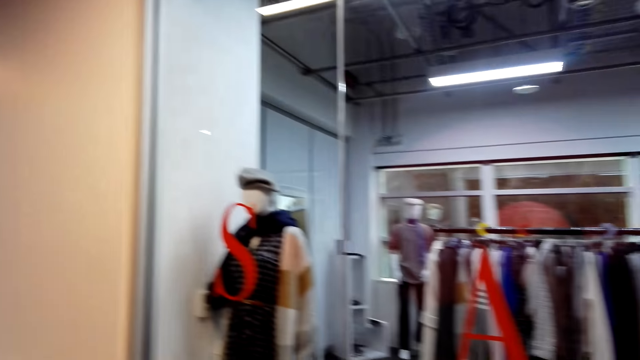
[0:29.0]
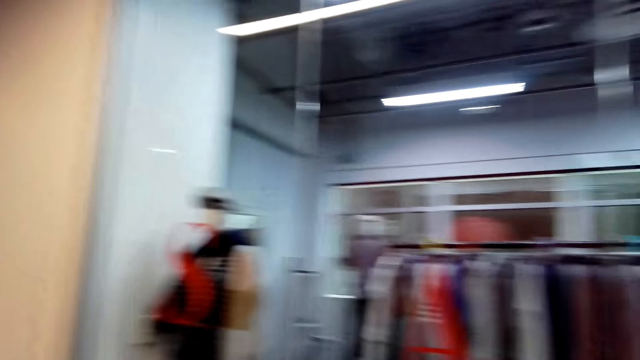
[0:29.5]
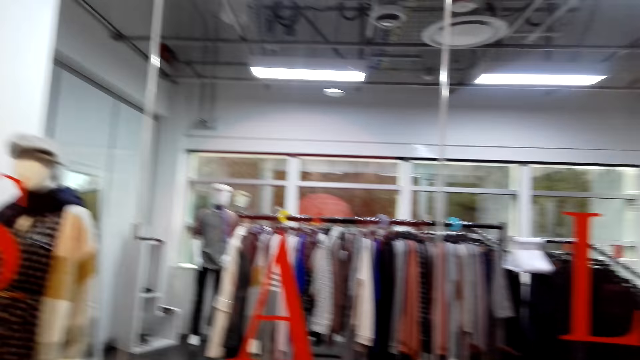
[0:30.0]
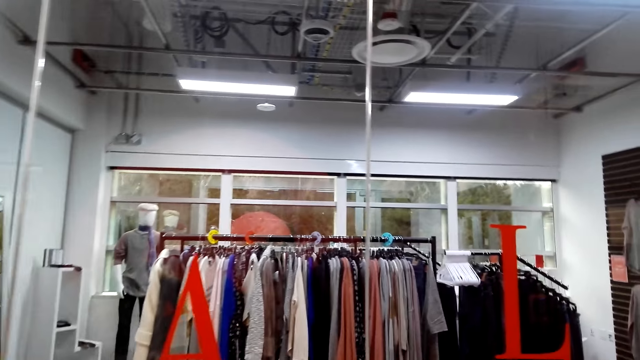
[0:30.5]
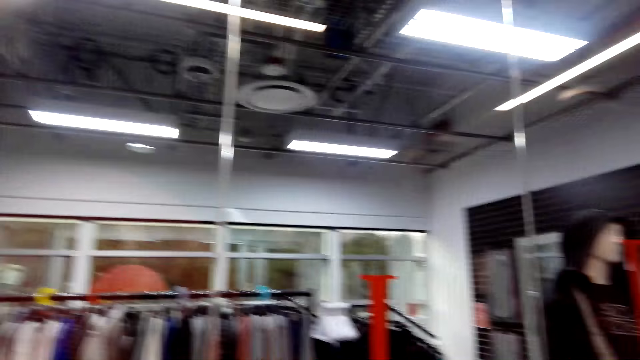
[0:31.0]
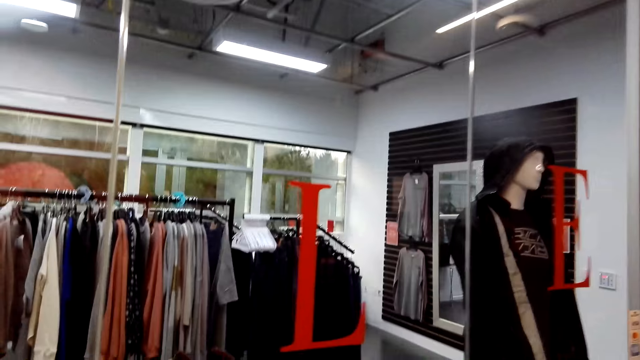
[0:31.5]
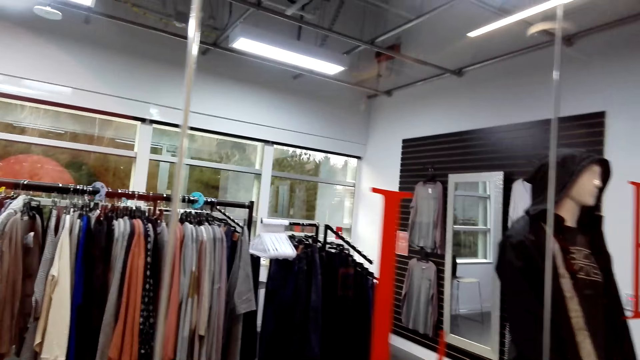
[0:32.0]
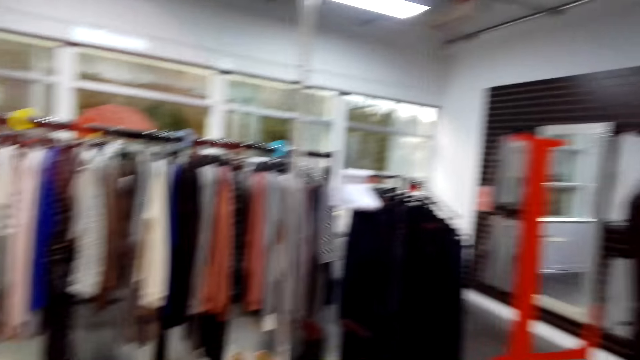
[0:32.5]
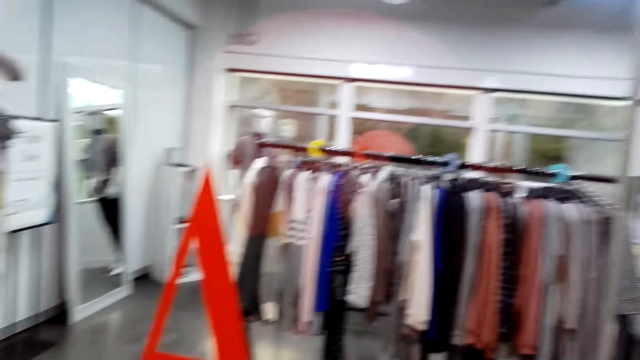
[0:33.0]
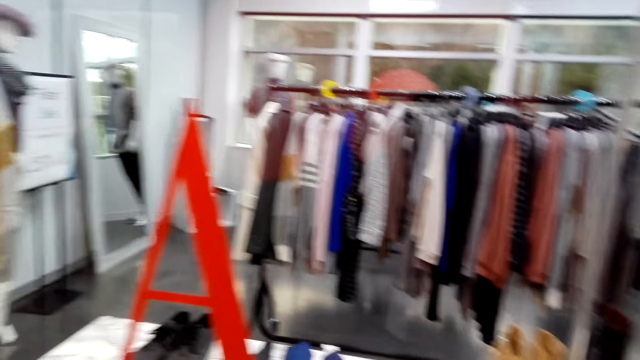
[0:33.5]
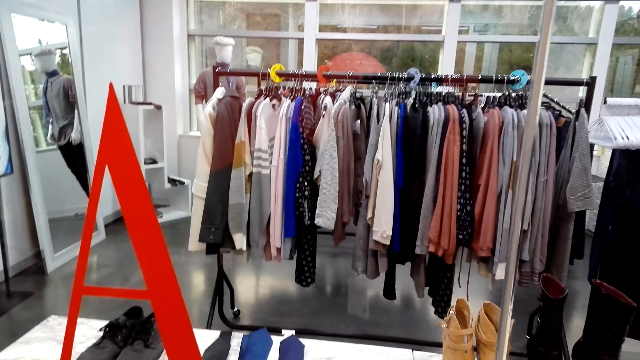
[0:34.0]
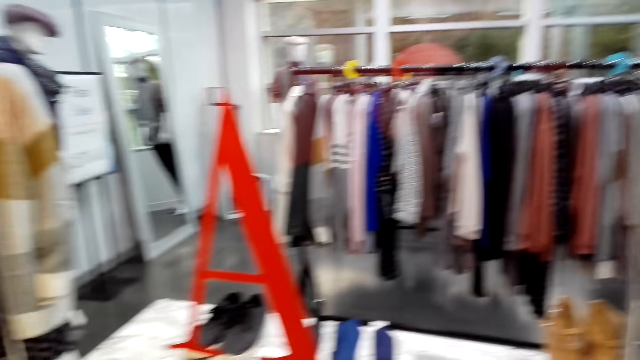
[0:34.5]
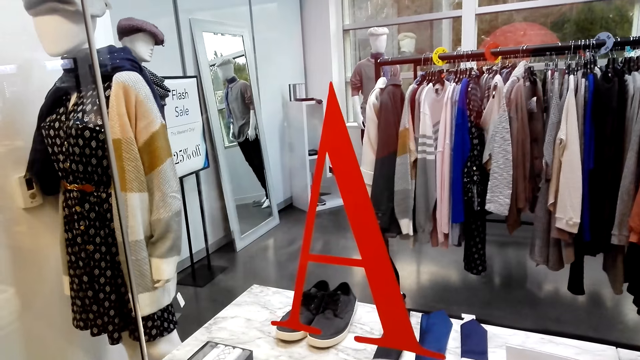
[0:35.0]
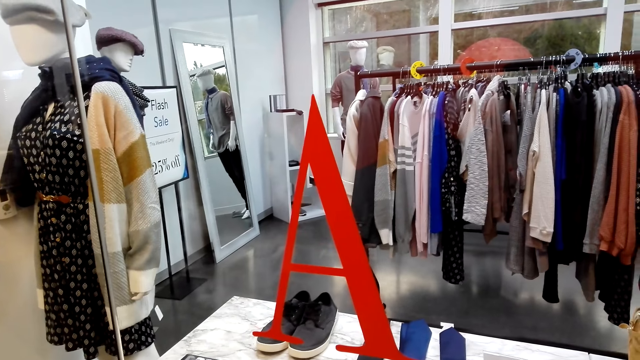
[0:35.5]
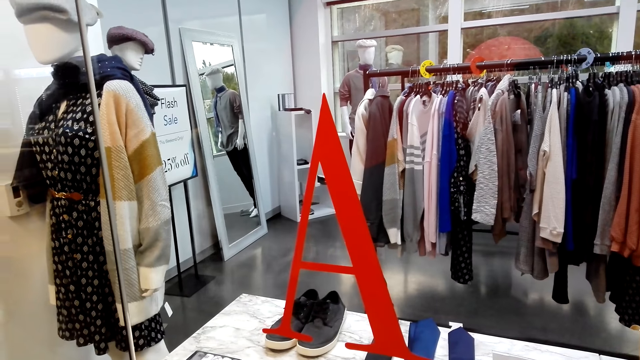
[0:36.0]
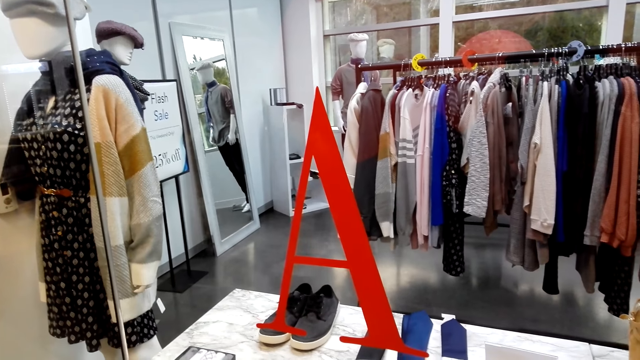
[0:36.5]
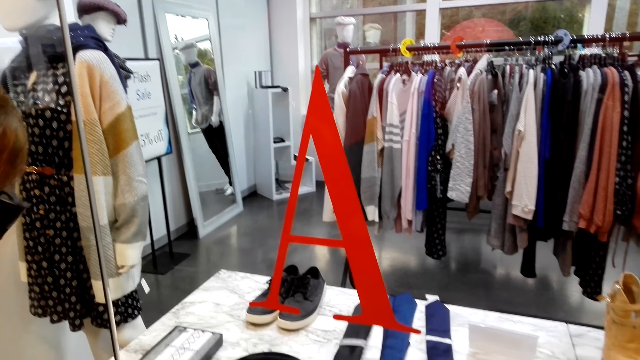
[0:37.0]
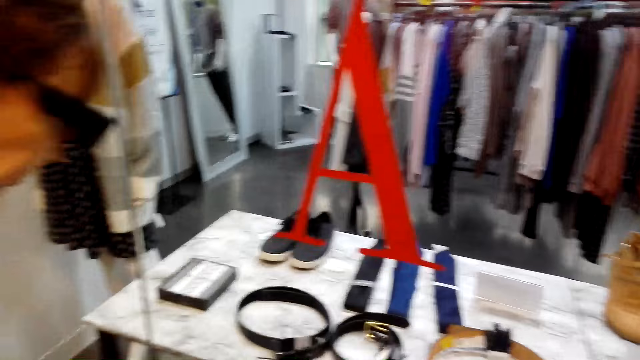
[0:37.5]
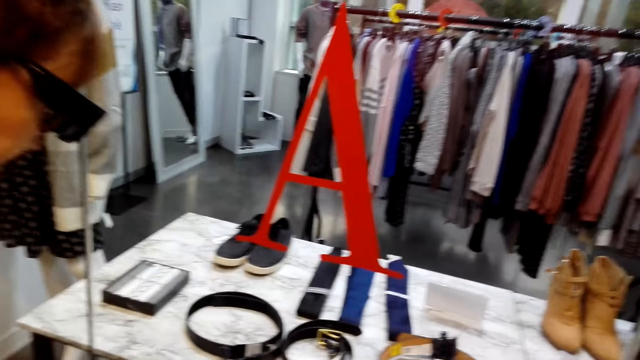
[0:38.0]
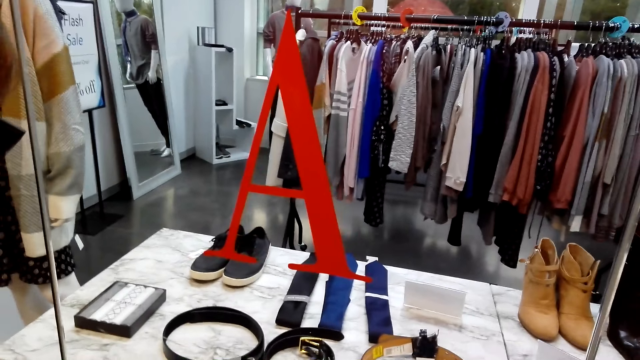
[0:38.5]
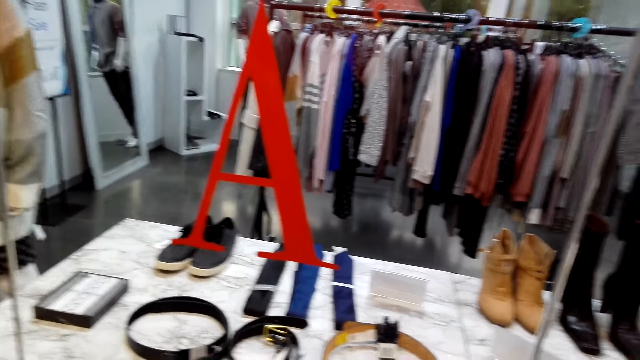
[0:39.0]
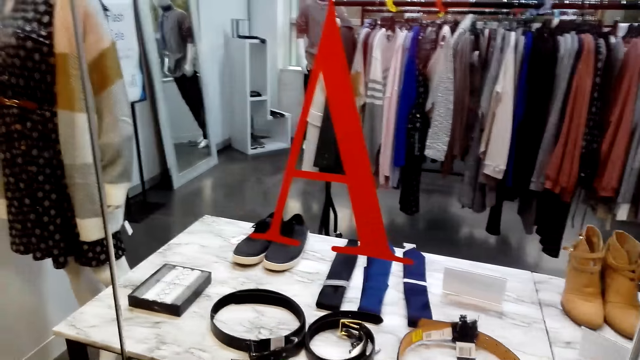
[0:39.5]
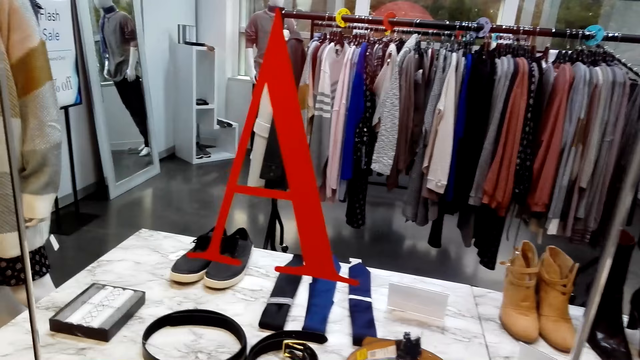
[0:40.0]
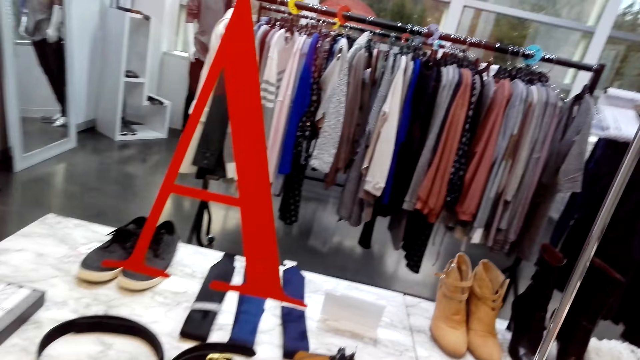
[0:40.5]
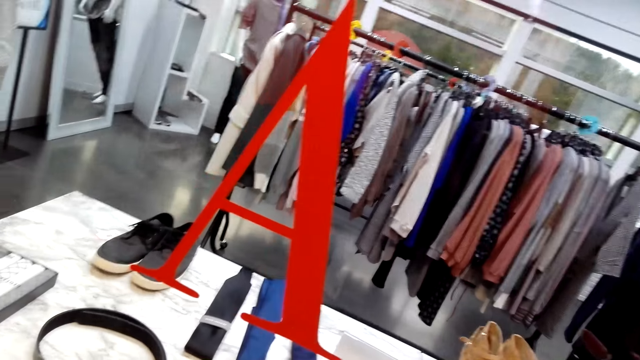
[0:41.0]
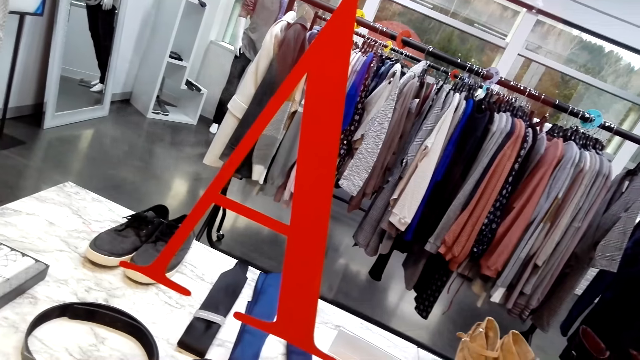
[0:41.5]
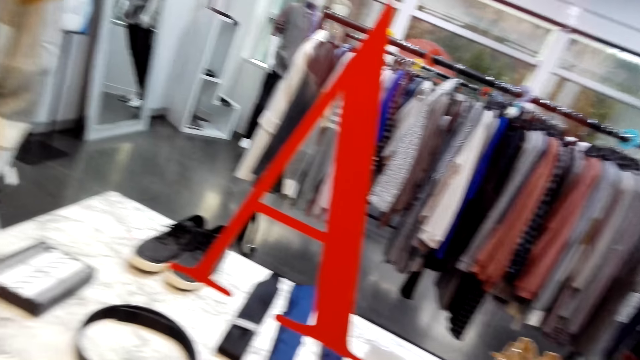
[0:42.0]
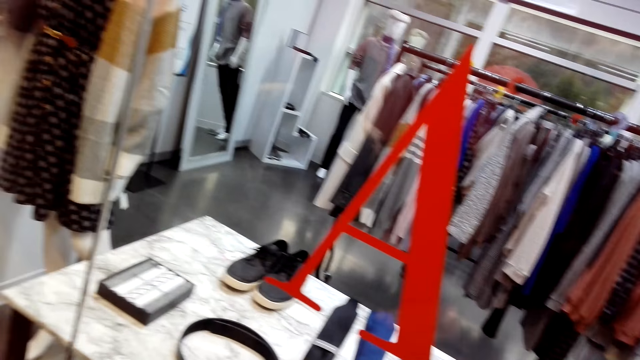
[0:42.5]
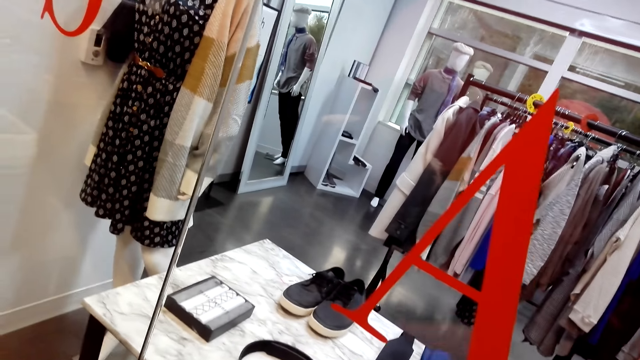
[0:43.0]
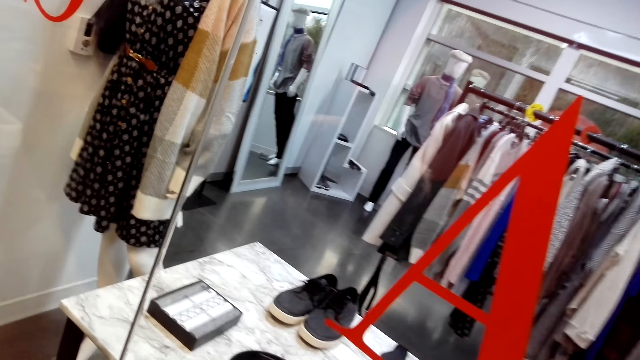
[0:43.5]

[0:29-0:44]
The camera wearer walks in the store. They look at the waist belts on the shelf and talk to a woman.

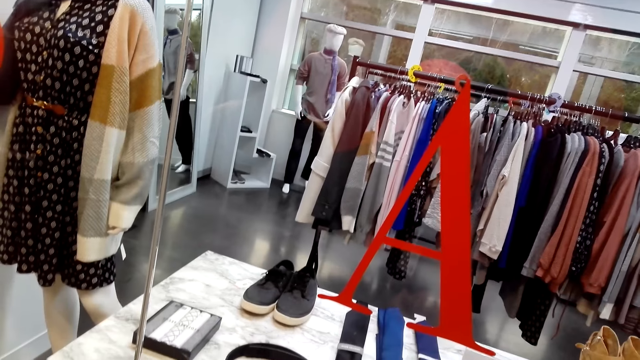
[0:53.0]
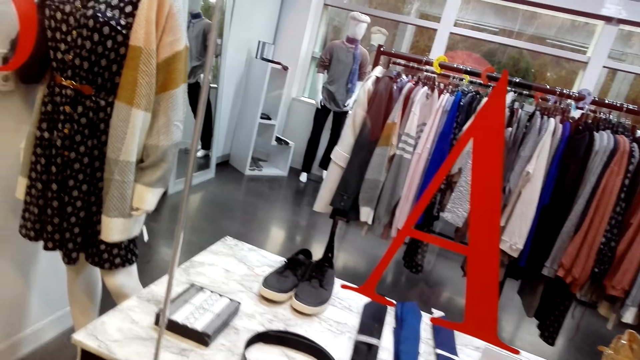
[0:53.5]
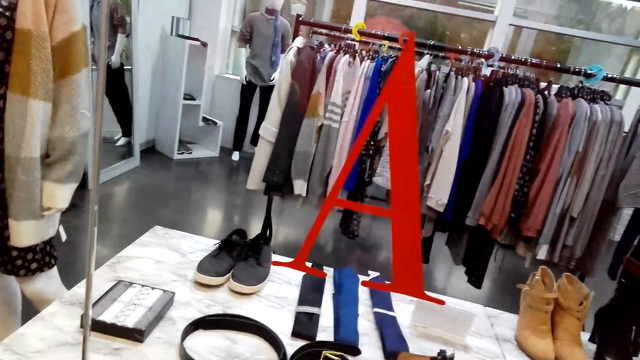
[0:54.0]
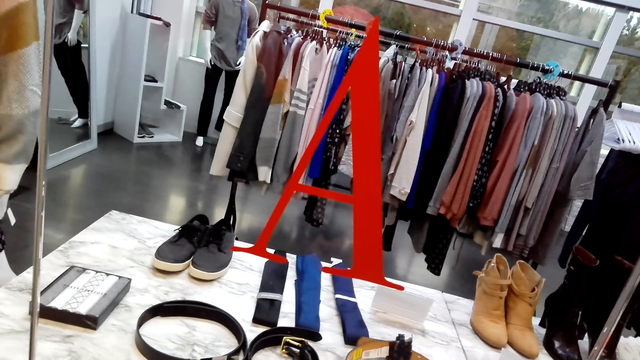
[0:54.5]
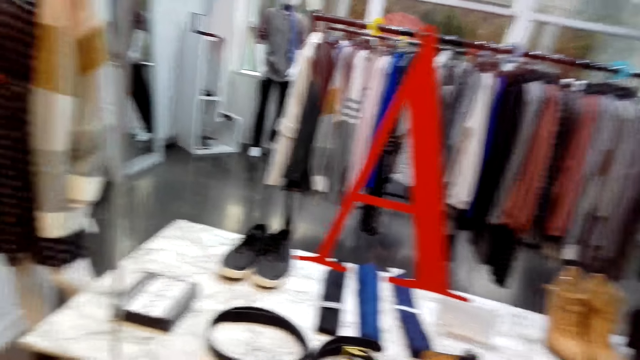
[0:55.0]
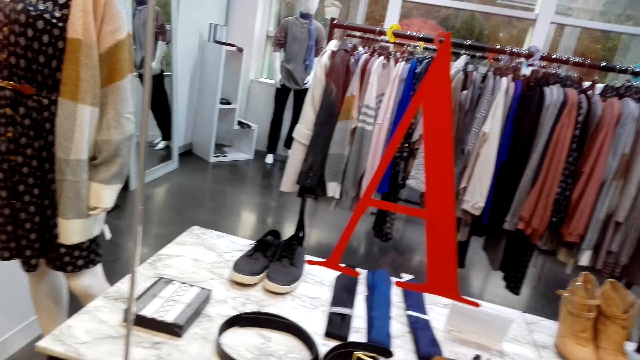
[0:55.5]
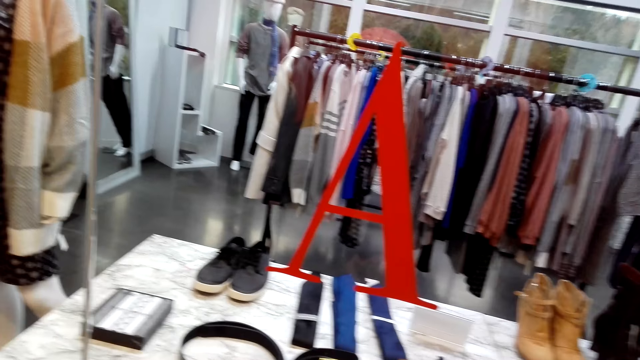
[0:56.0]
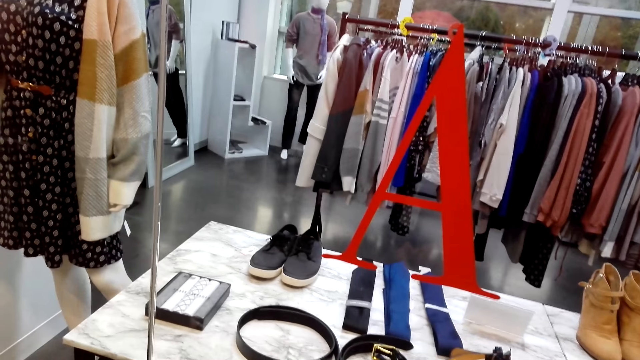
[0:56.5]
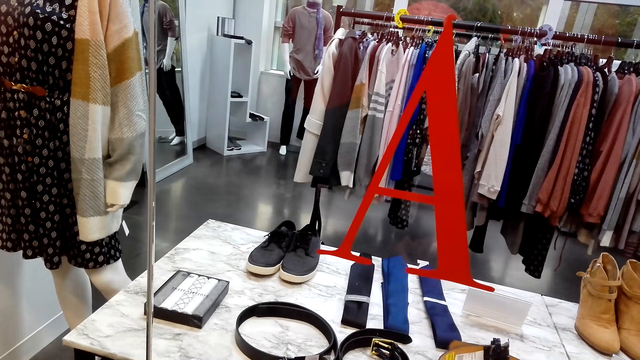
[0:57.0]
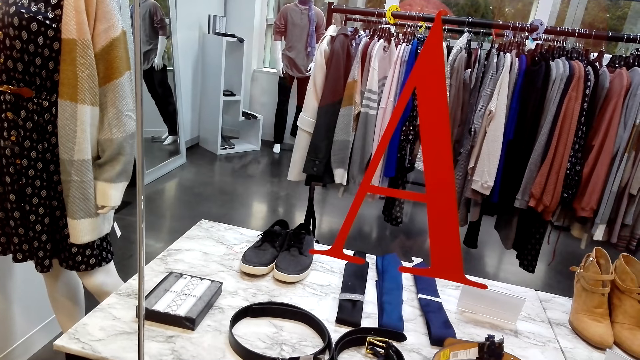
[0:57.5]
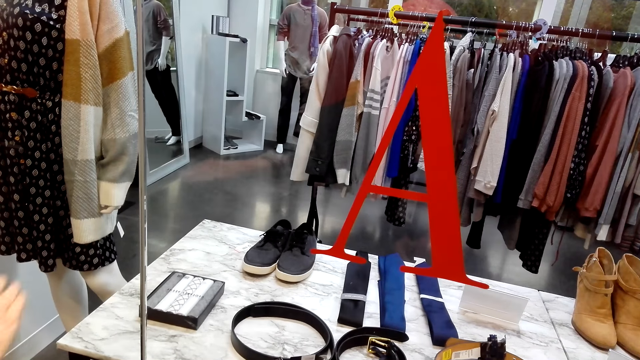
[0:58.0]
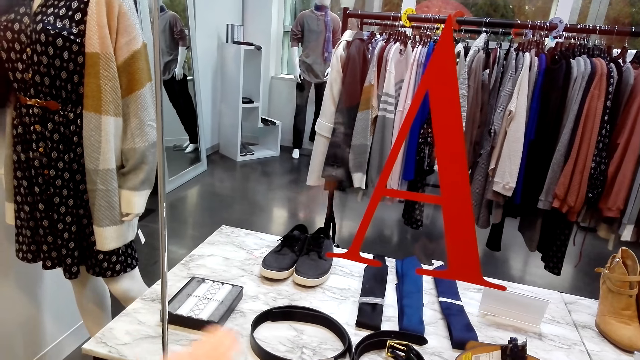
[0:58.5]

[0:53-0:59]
A person spreads her hand.
